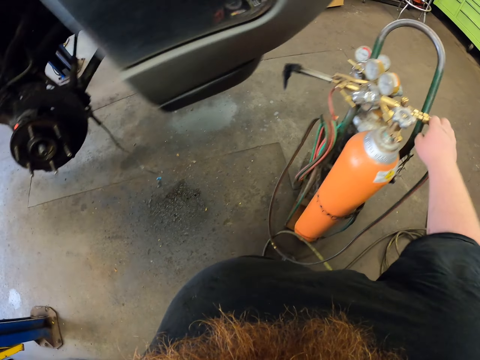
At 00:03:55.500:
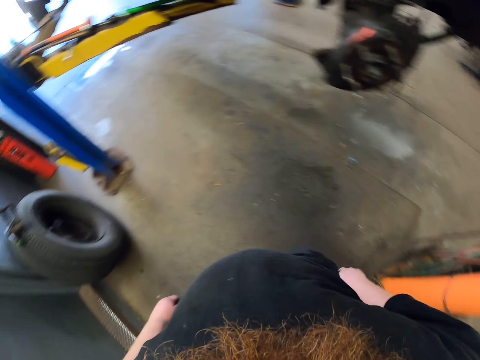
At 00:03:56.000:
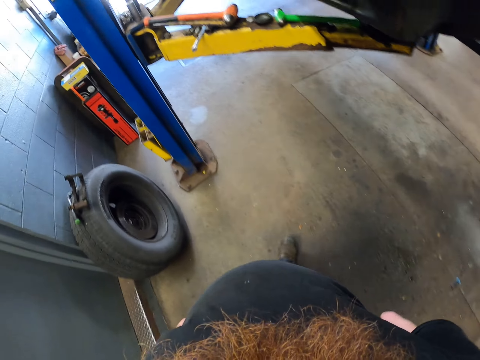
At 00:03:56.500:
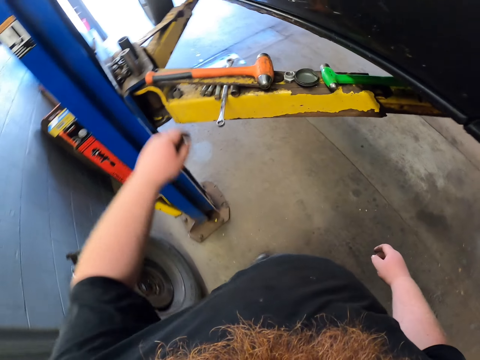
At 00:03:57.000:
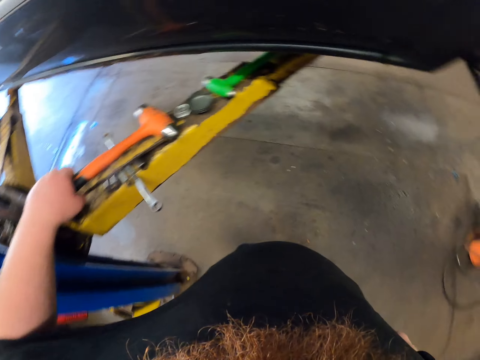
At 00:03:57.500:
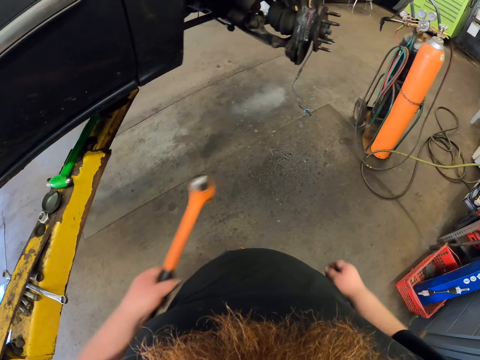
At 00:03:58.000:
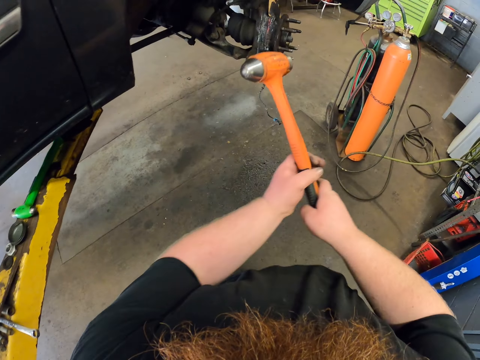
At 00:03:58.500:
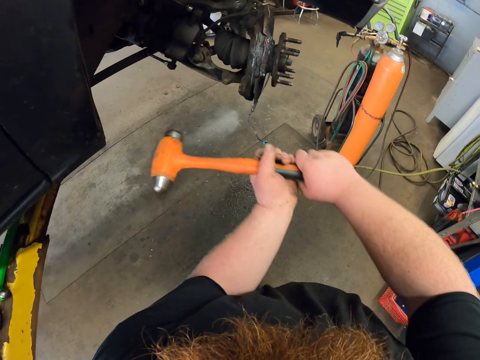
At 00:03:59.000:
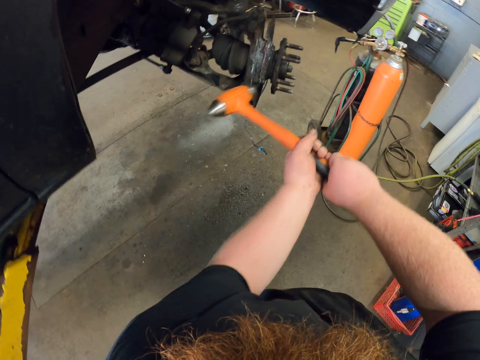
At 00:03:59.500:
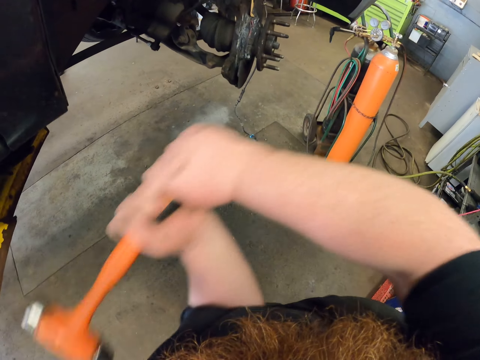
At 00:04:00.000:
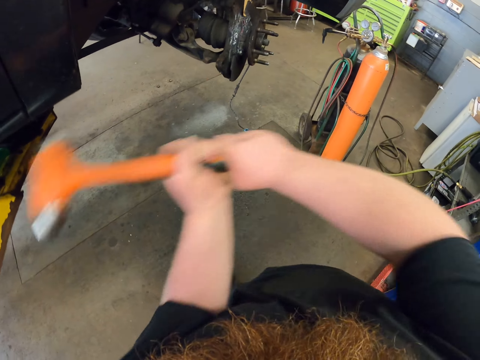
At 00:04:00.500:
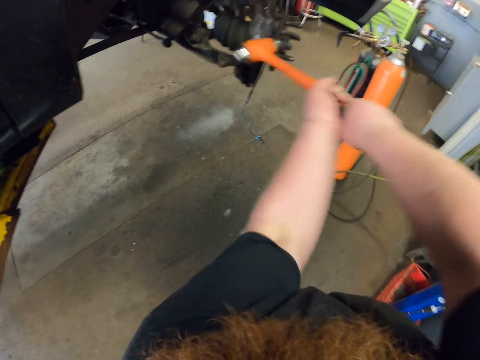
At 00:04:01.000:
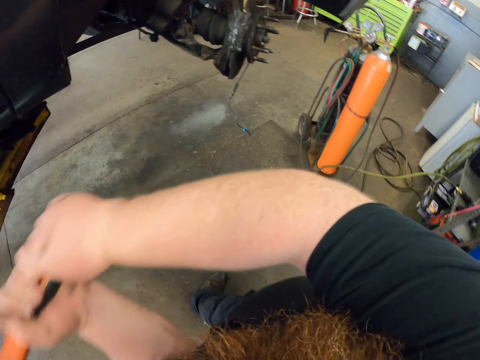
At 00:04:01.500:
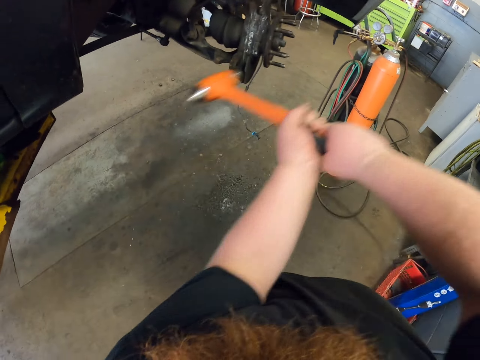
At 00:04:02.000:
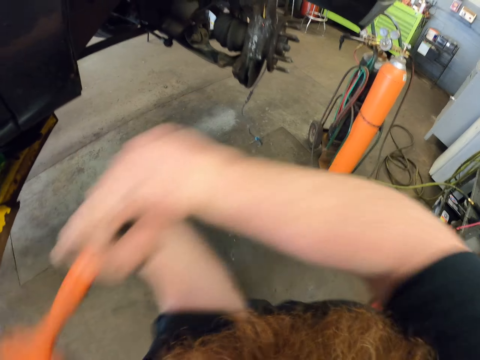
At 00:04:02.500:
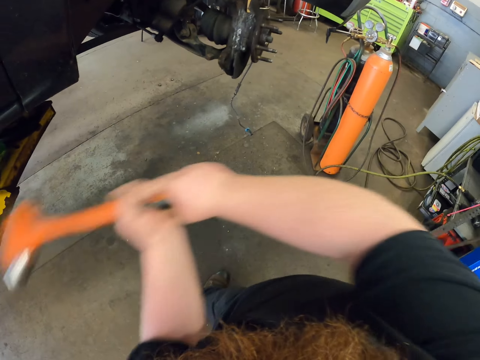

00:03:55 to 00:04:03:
The camera wearer walks in the workshop. They pick up the hammer. They hit the metal with the hammer.

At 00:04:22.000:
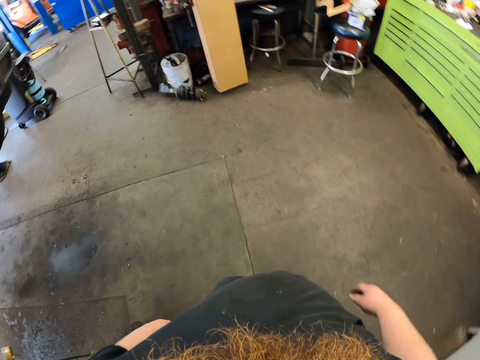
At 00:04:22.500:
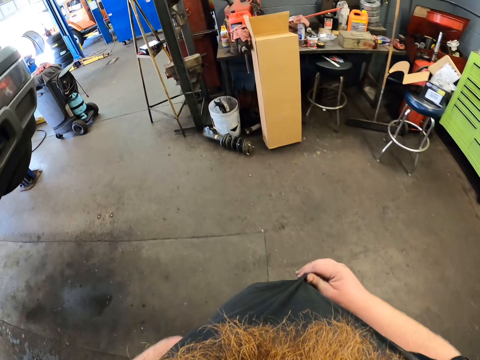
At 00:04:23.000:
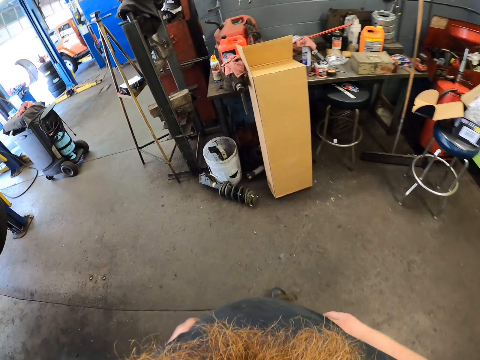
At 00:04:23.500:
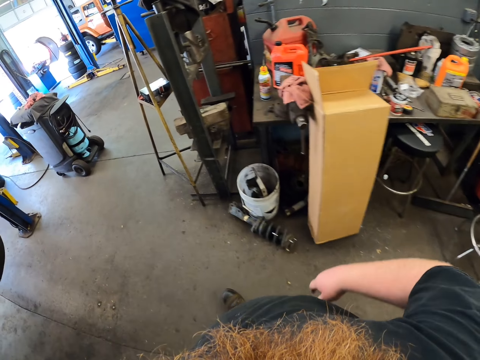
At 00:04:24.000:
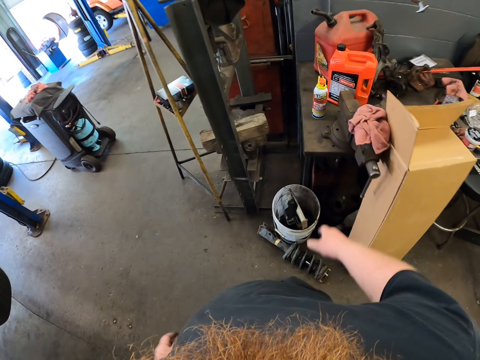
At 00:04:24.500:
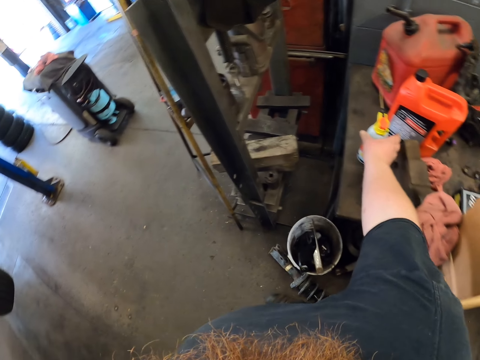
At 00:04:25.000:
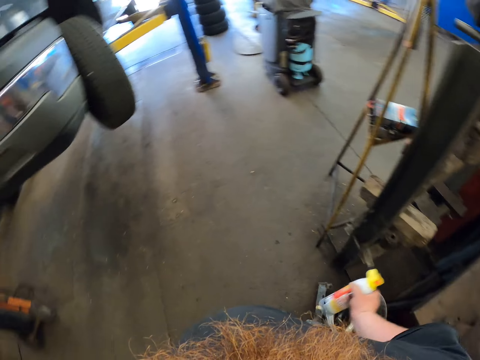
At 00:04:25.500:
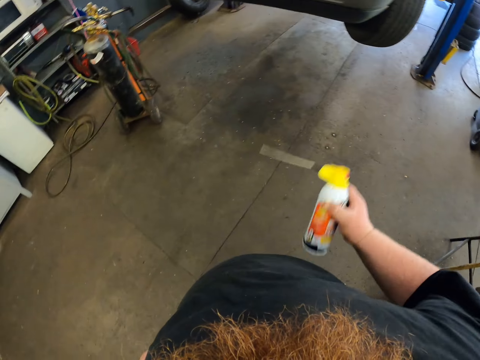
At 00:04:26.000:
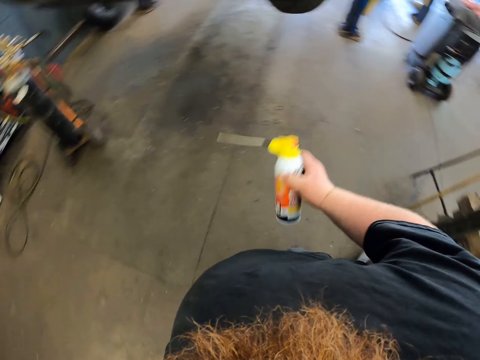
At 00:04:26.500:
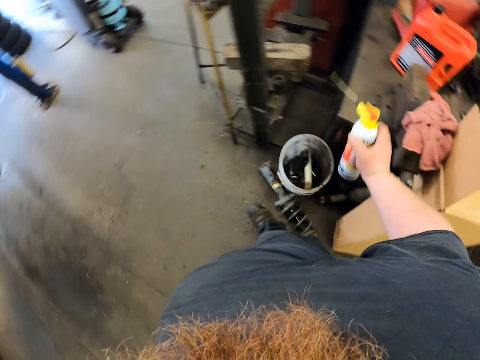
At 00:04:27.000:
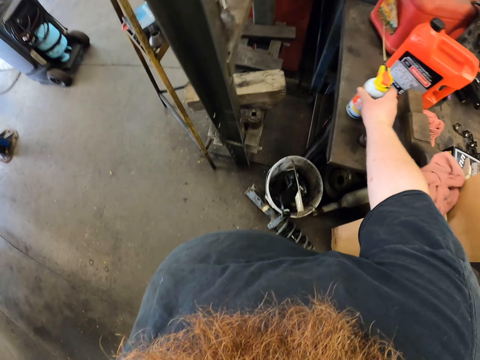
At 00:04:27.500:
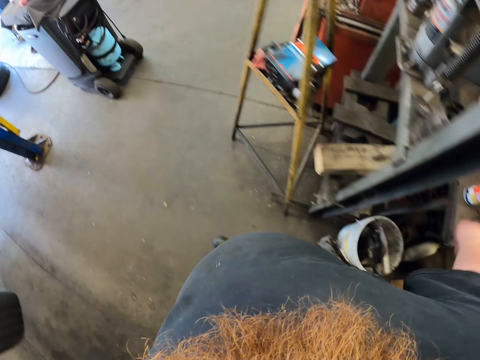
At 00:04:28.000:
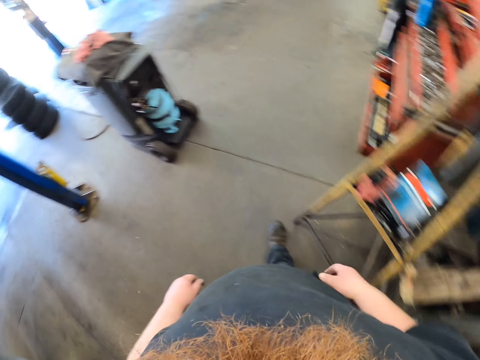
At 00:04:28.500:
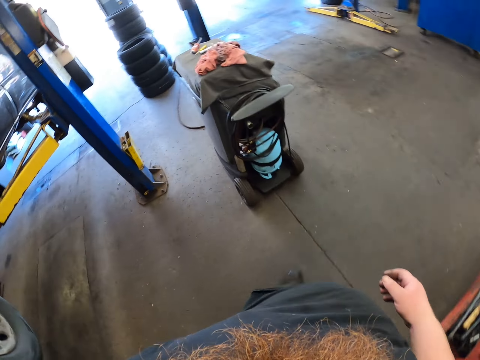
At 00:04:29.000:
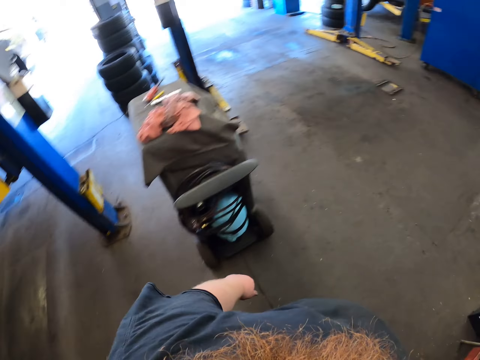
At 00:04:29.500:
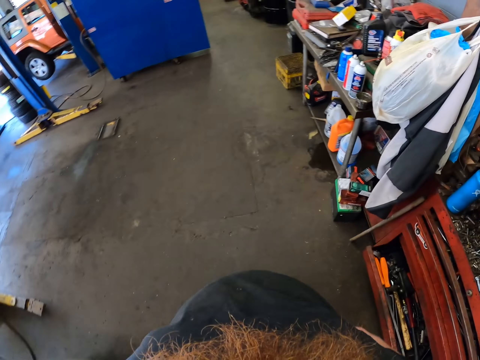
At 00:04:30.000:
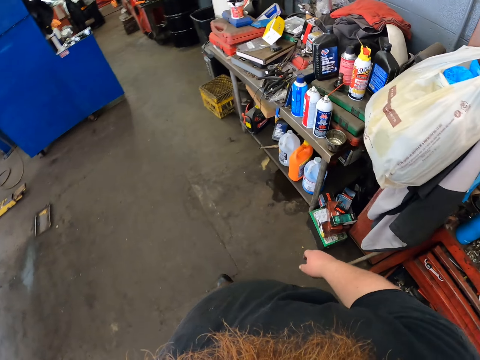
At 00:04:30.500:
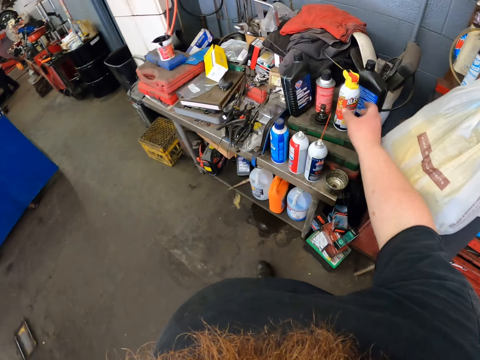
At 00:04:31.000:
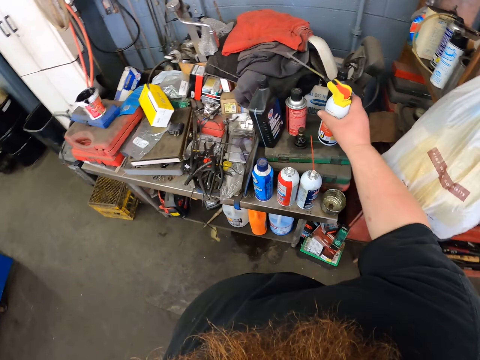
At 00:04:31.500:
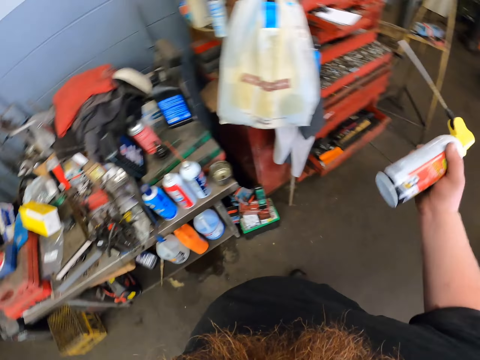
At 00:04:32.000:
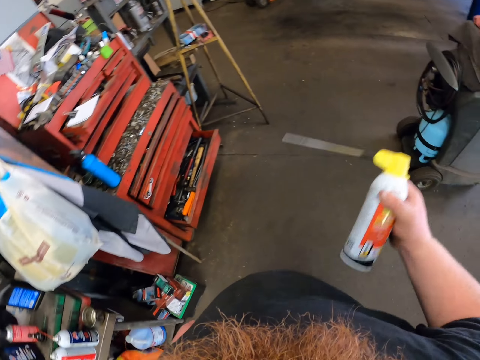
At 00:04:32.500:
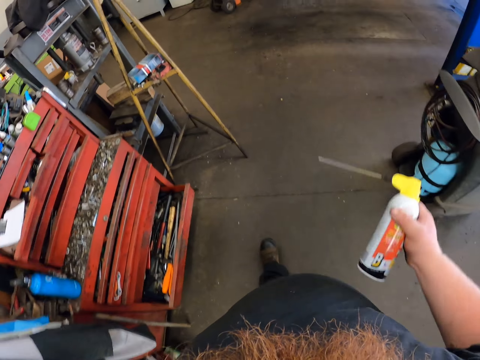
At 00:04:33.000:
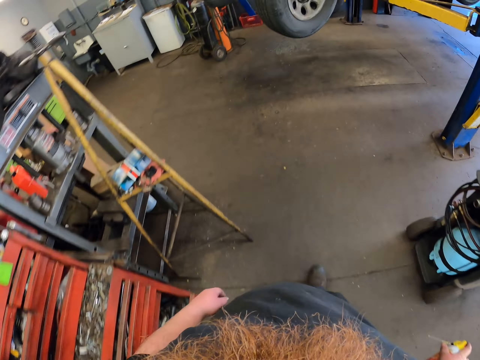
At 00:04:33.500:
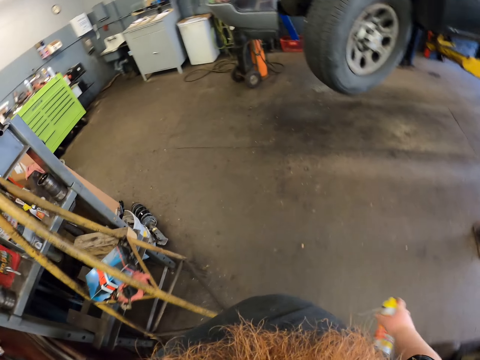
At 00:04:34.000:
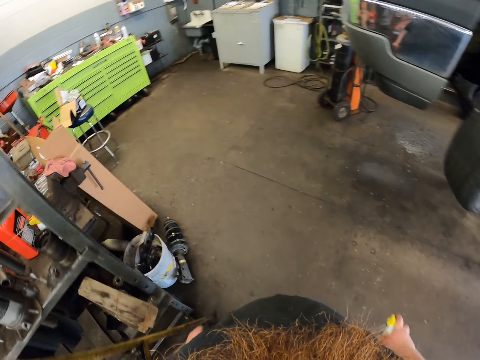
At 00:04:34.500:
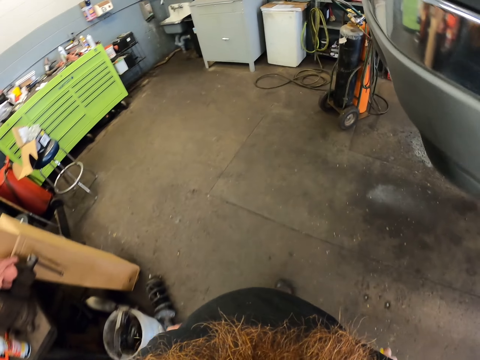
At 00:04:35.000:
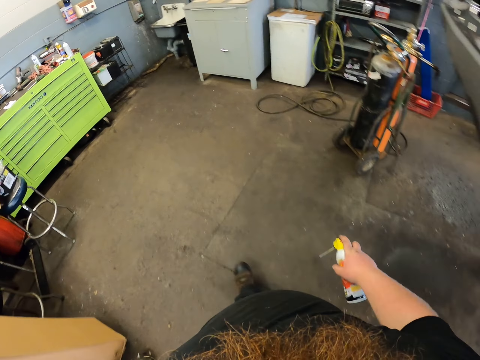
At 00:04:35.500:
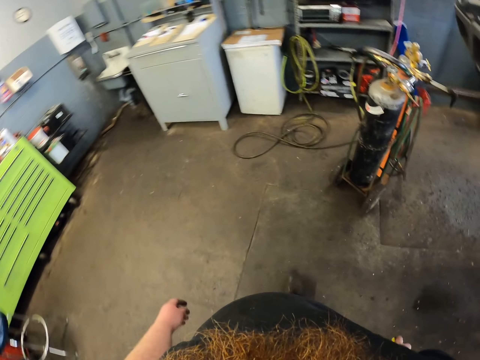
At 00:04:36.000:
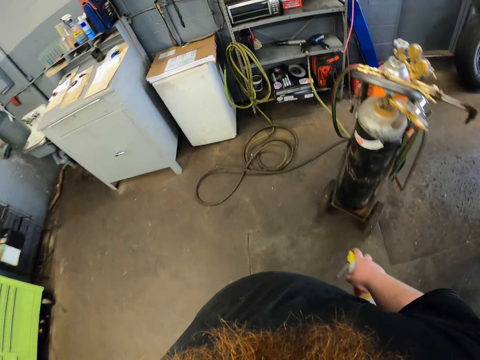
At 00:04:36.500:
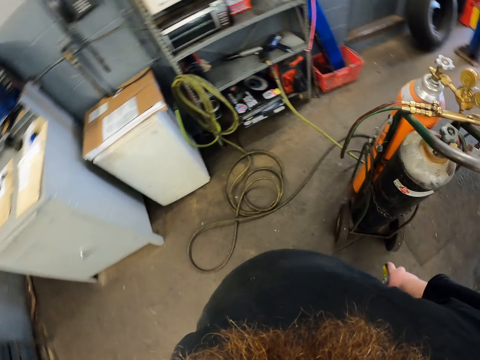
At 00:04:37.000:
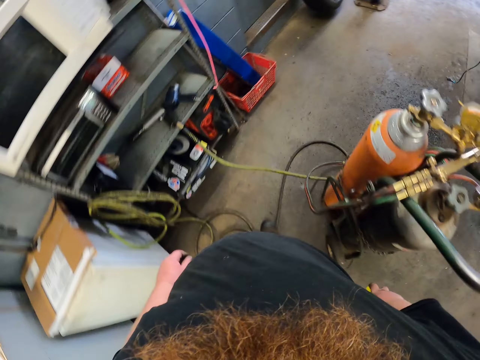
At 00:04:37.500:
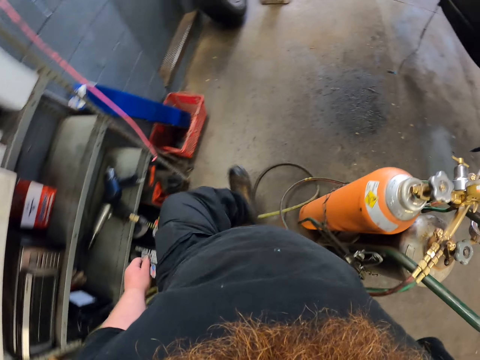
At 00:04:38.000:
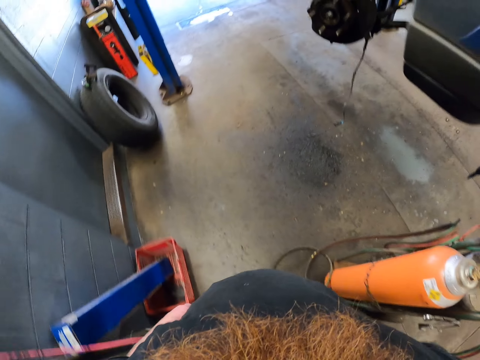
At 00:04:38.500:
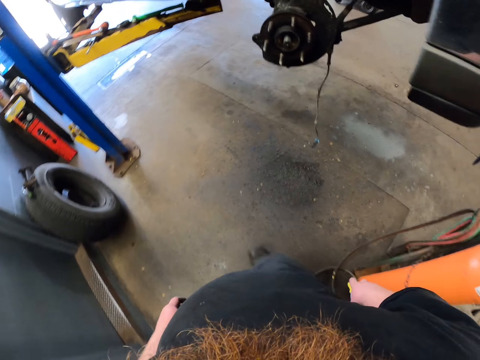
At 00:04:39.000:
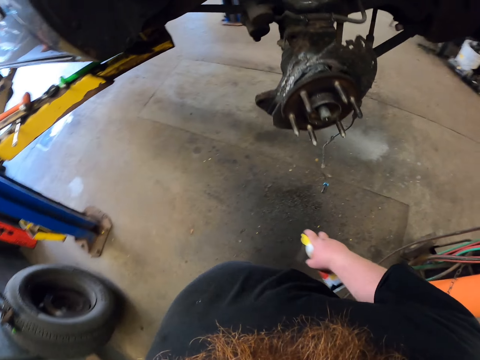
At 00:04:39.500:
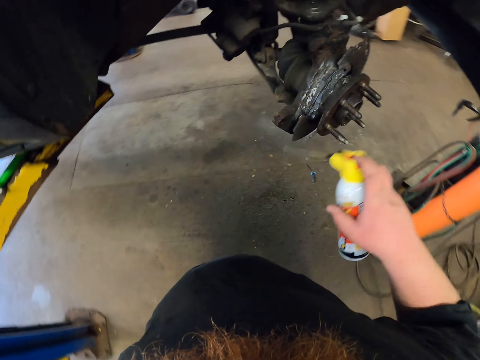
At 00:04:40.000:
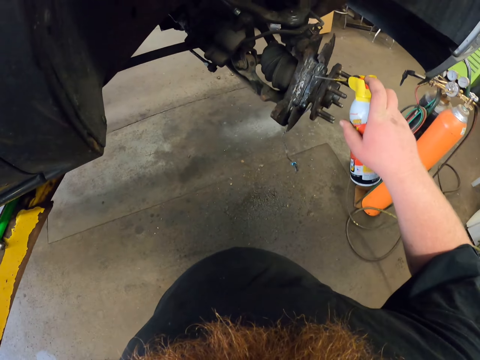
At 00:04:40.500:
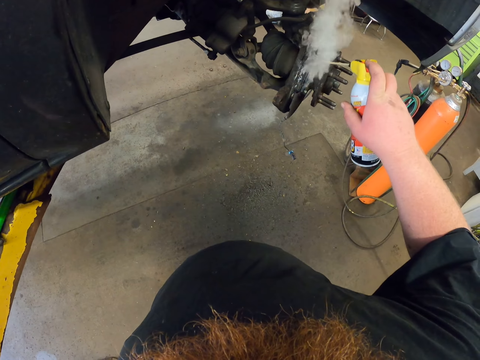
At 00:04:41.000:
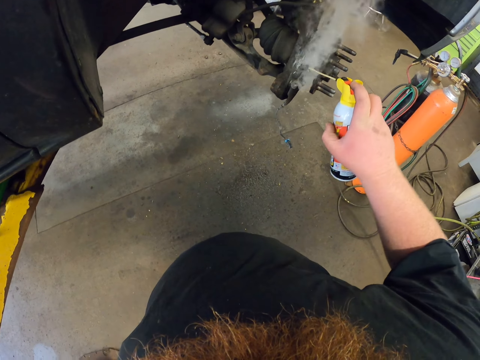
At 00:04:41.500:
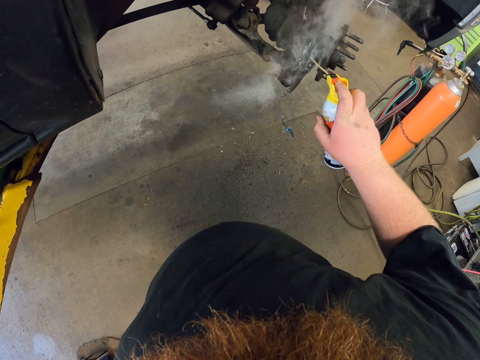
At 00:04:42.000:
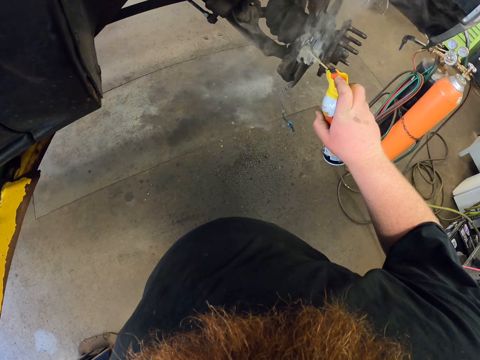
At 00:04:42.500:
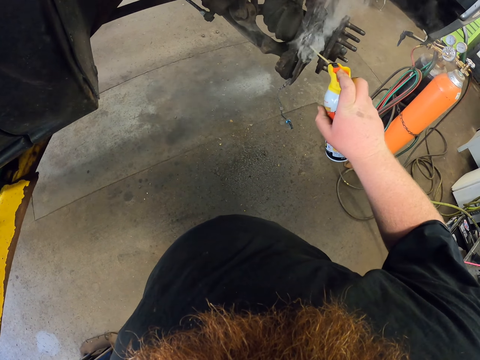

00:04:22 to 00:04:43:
The camera wearer adjusts the shirt. They pick up the anti spatter spray. They shake the anti spatter spray. They put the anti spatter spray on the table. They walk in the workshop. They pick up another anti spatter spray. They shake the spray. They walk in the workshop. They spray the metal.
